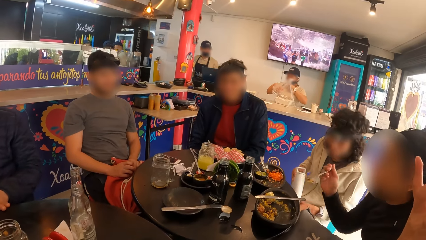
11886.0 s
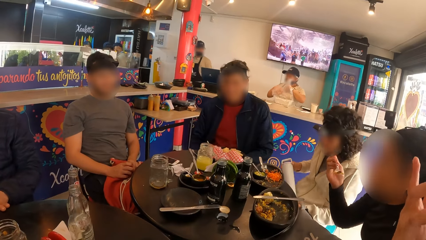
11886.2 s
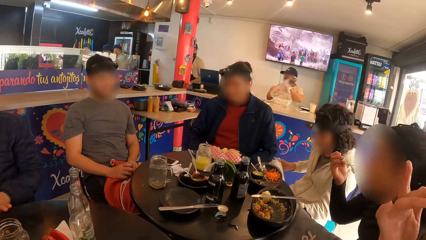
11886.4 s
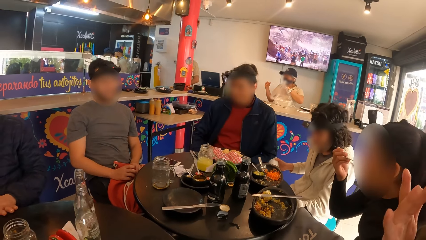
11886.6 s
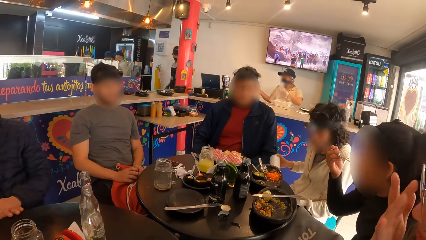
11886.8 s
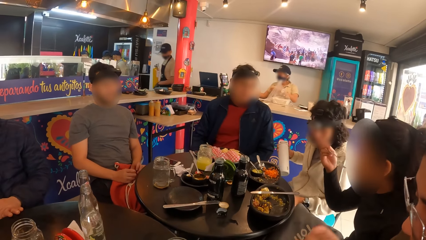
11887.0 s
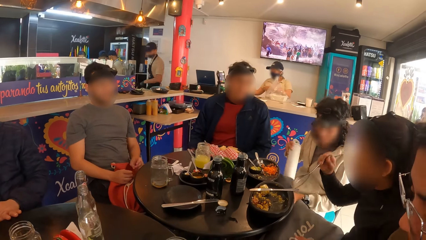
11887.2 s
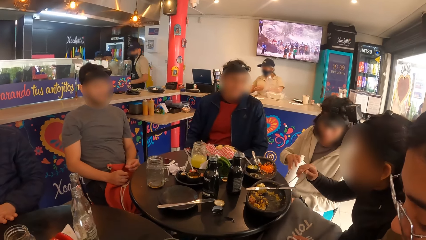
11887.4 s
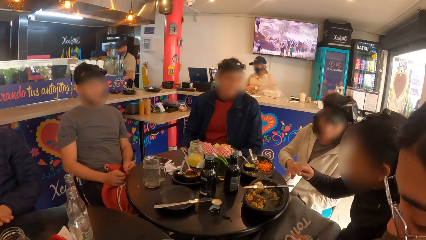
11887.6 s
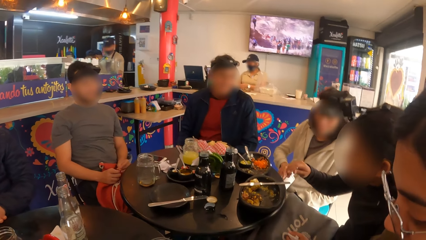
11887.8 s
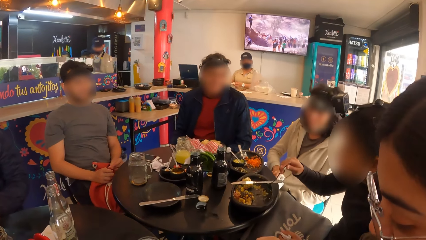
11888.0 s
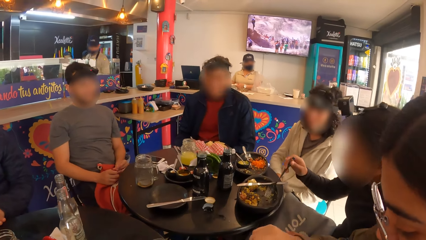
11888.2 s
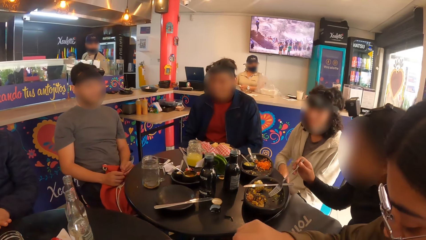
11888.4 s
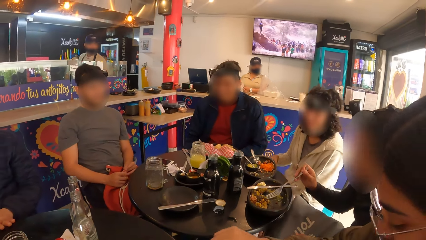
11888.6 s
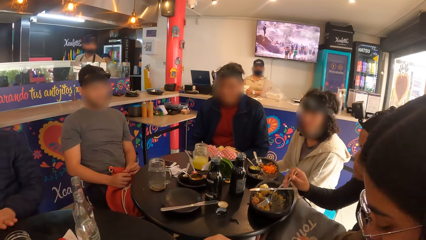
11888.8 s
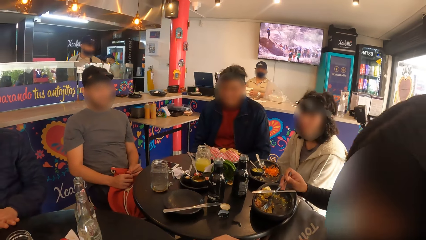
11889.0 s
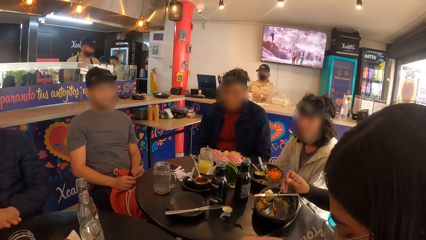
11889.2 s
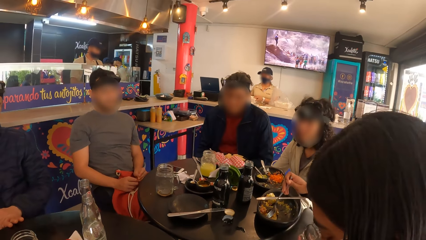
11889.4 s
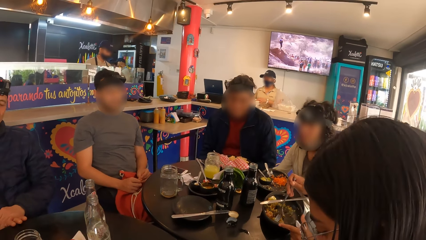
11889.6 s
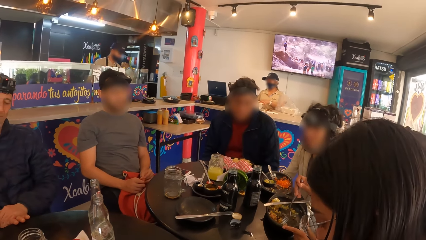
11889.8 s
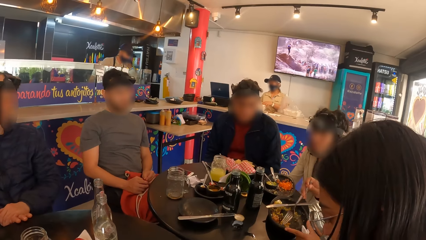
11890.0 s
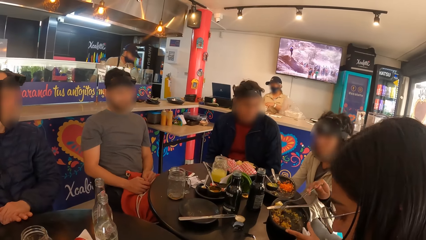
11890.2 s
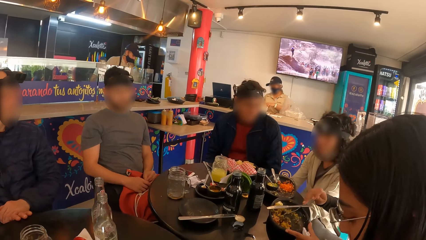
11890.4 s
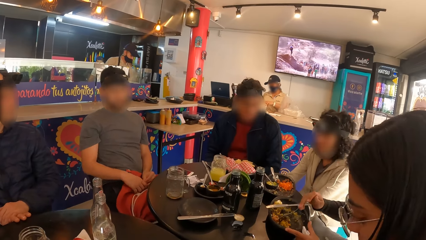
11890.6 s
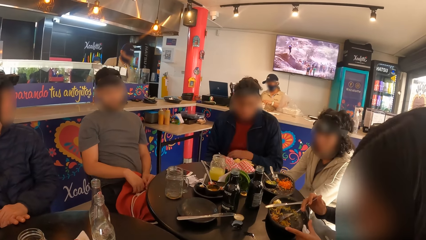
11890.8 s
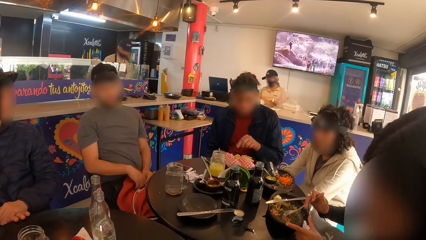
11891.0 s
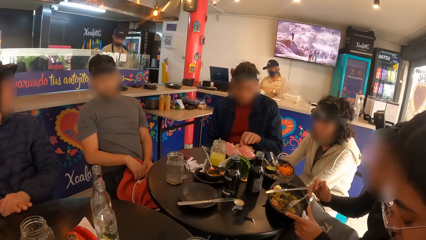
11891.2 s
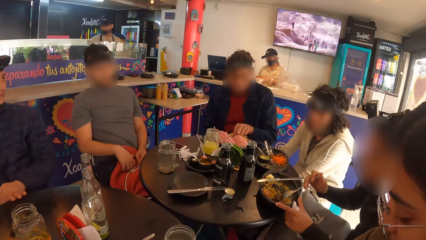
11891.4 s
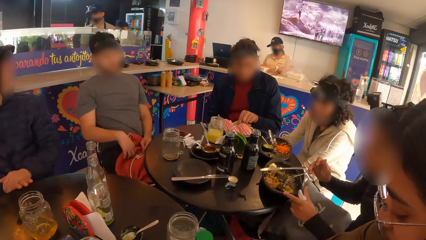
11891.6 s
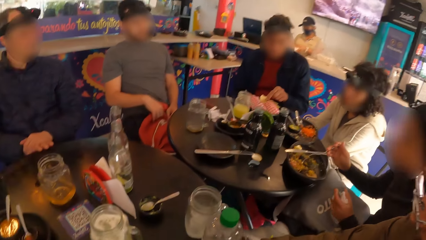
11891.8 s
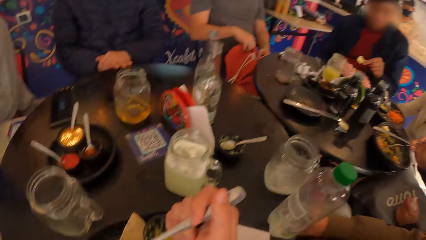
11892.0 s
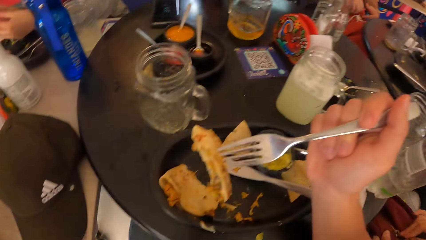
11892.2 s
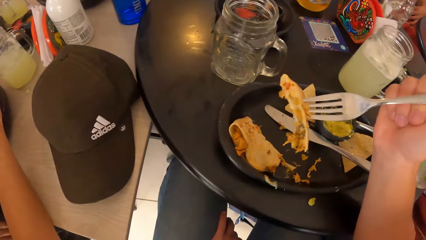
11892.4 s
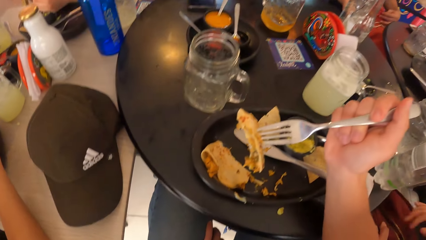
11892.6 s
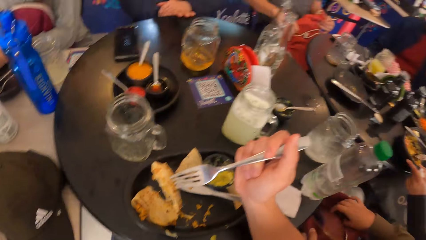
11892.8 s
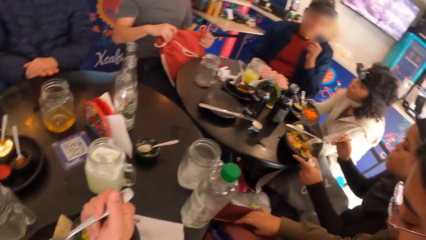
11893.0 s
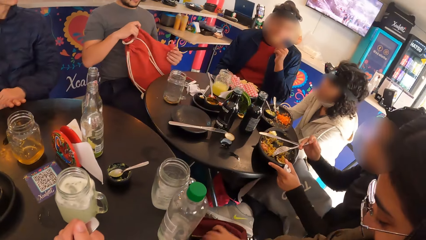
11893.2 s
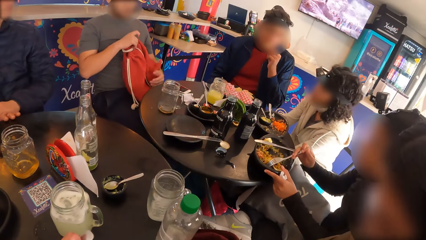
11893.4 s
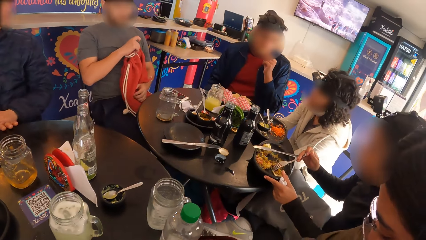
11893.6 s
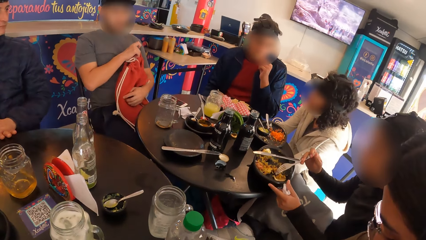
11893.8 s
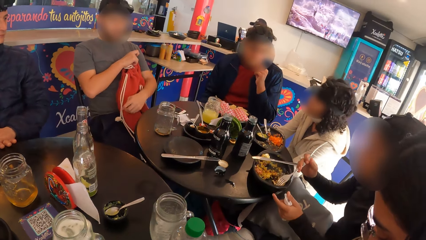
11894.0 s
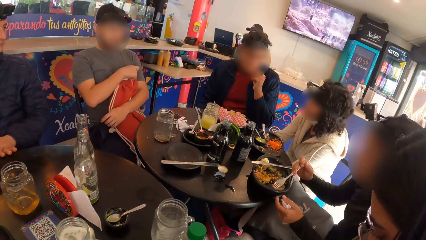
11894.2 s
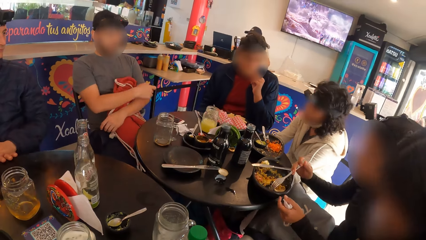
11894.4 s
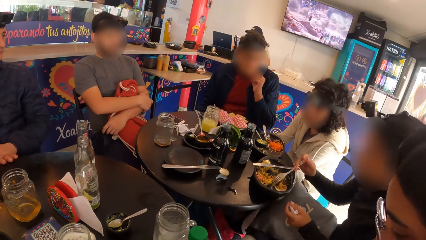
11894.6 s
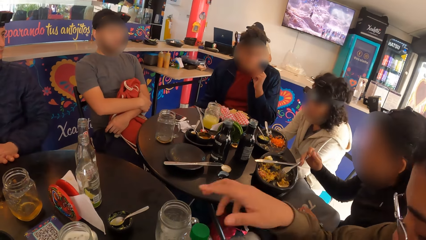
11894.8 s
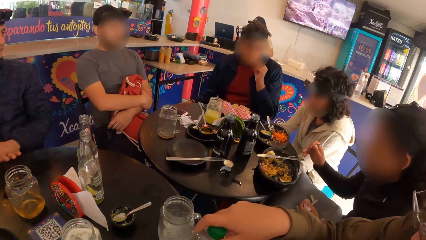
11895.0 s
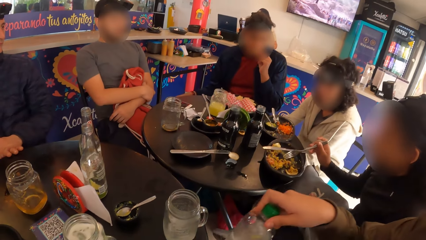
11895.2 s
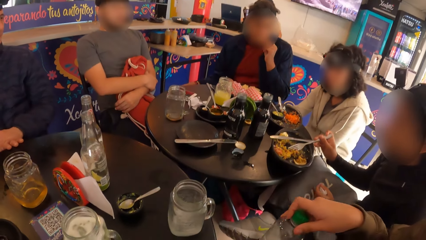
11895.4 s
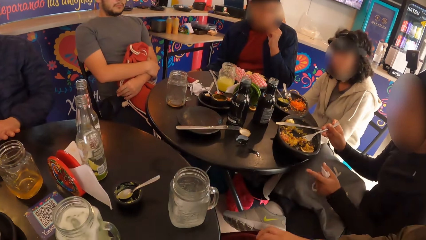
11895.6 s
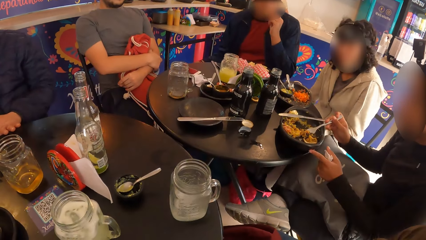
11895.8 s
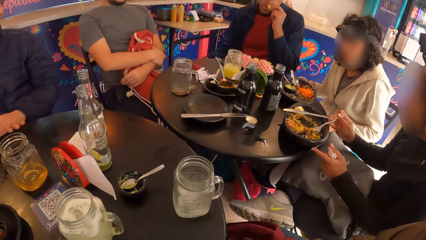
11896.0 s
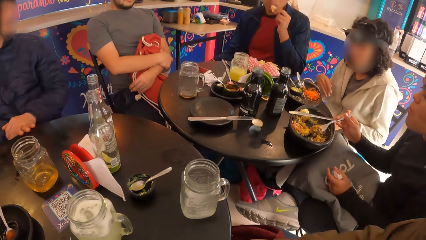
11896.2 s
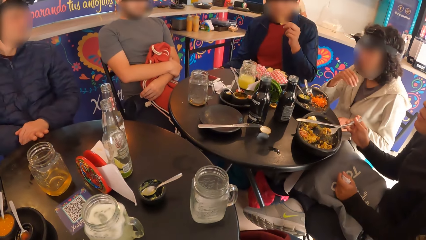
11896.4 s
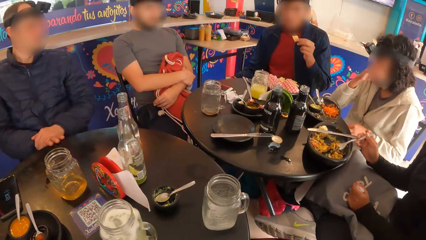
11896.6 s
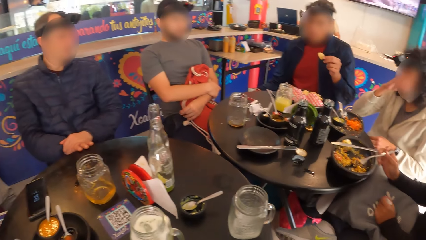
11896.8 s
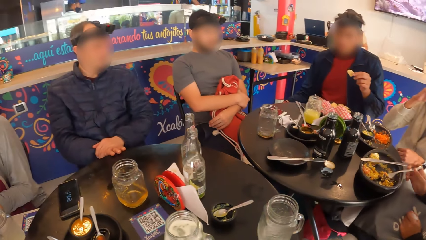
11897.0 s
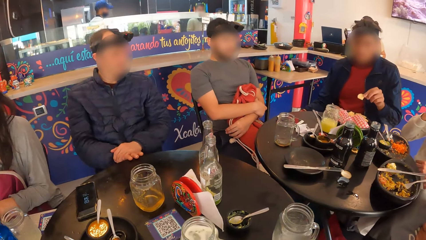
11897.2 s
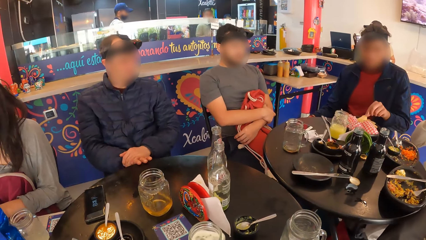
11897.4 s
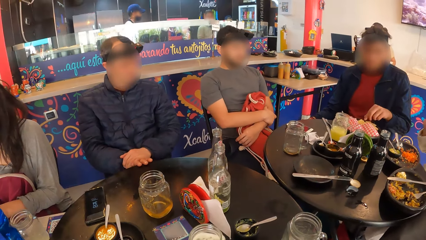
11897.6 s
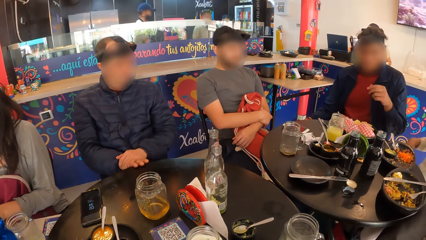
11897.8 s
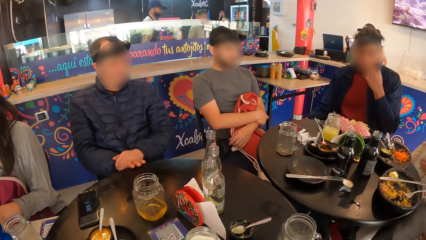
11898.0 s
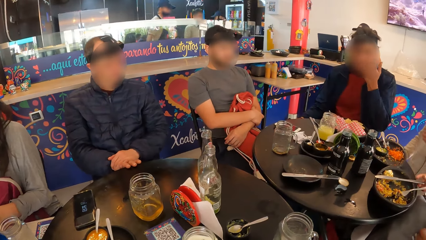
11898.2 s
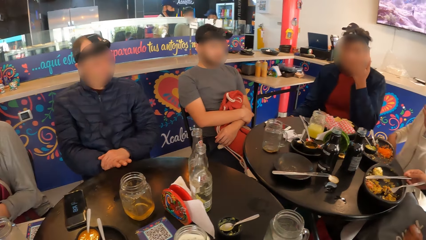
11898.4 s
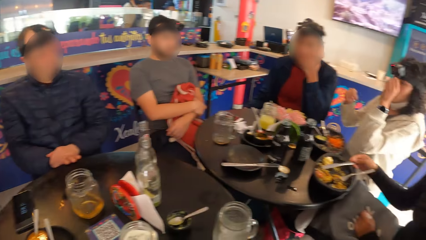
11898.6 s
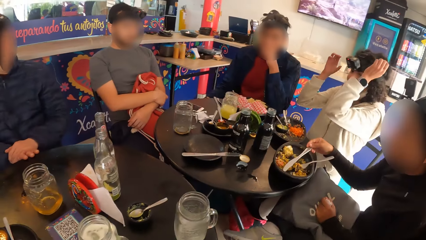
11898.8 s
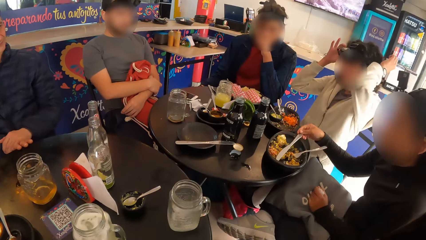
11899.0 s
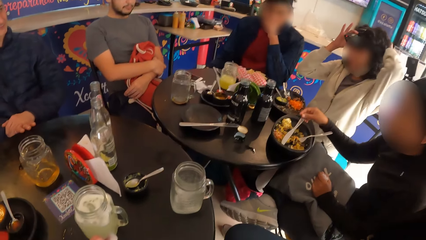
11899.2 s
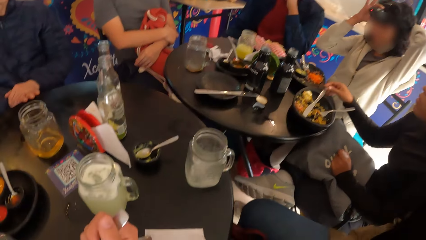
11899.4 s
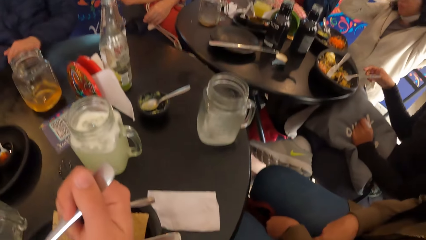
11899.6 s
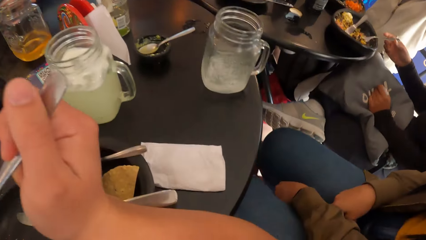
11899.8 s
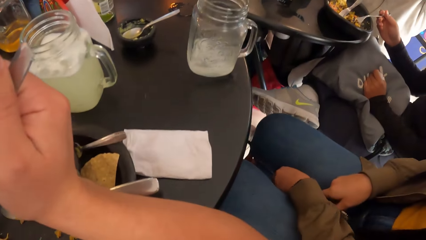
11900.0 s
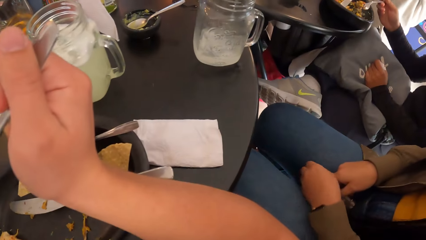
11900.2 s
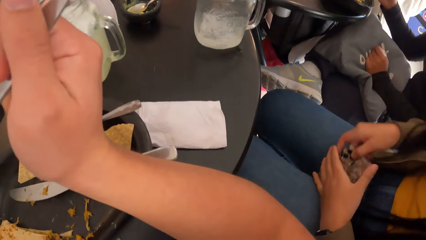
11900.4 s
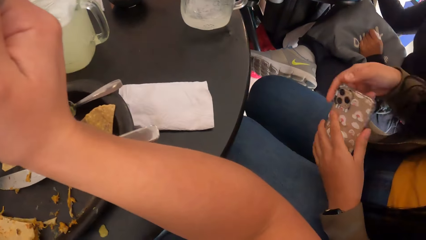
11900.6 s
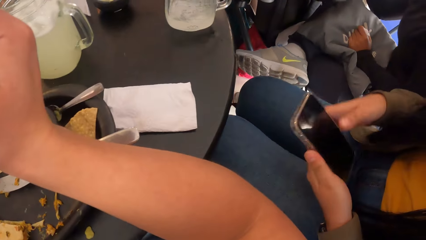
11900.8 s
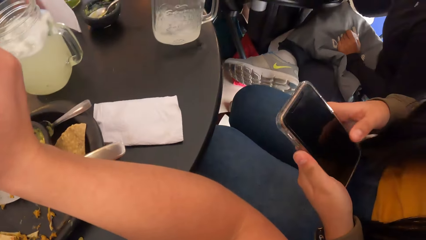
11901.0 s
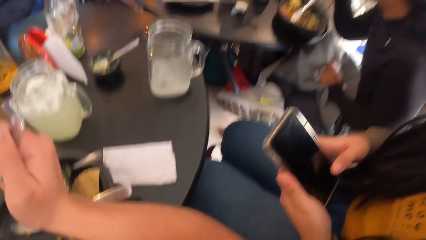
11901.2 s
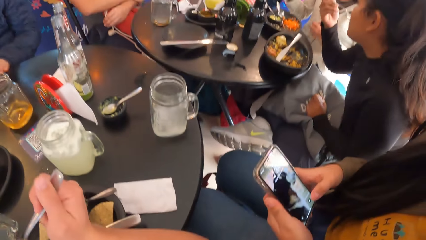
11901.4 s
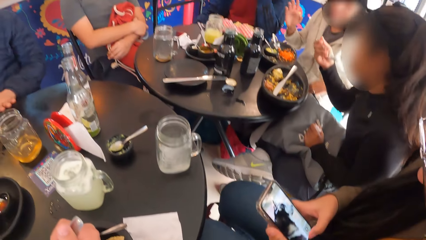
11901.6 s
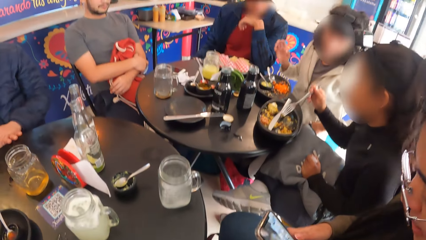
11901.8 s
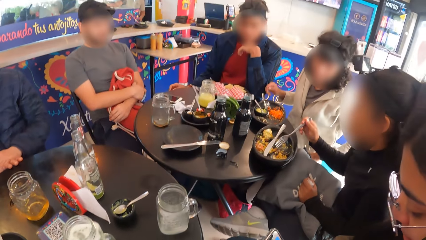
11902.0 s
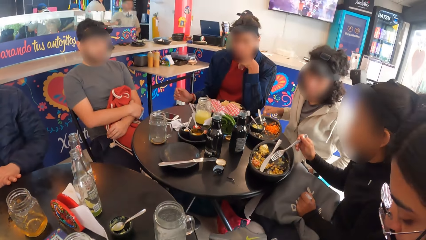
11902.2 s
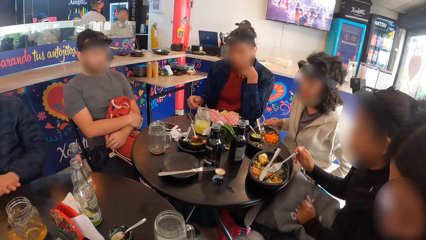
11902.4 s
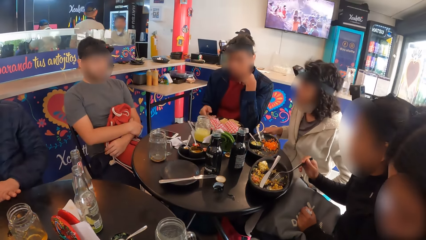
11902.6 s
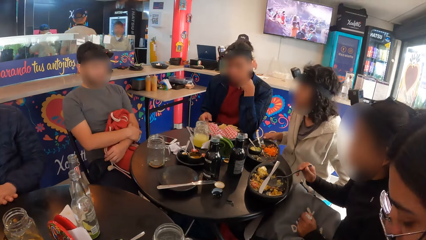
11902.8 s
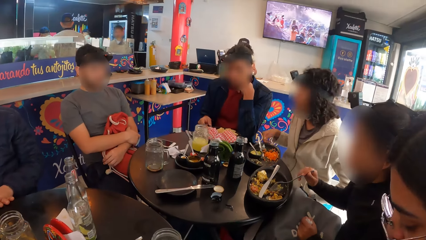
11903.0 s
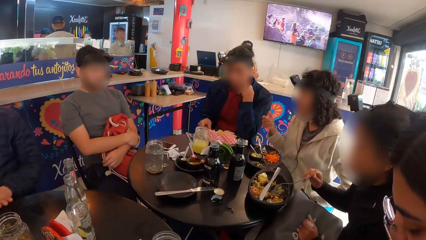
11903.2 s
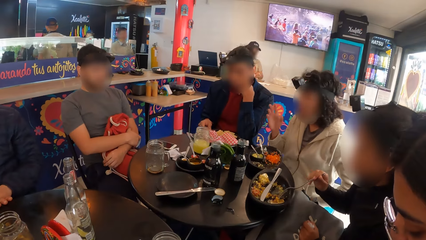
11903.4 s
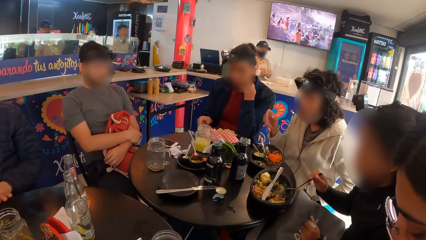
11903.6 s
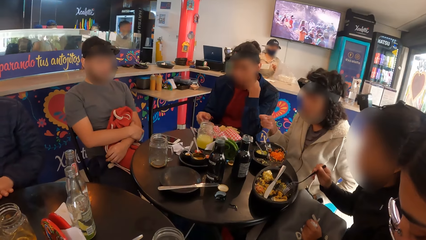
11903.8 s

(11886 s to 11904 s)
The woman drops the water bottle on the table with her right hand. The camera wearer picks food with a food. They look around. The man drops the chip into a plate on the table. Another woman adjusts camera glasses on her head with both hands. Another woman picks the fork from the plate on the table with her right hand. Another woman picks a mobile phone from her lap with her left hand and operates the mobile phone with both hands.
